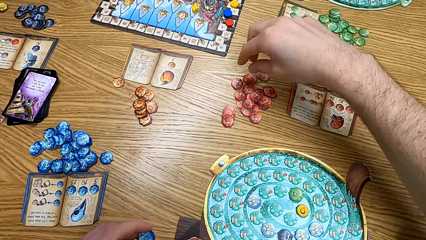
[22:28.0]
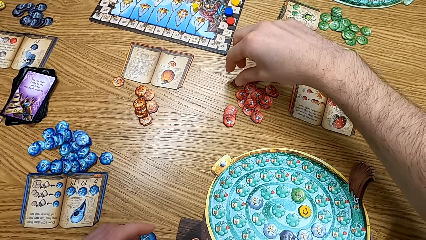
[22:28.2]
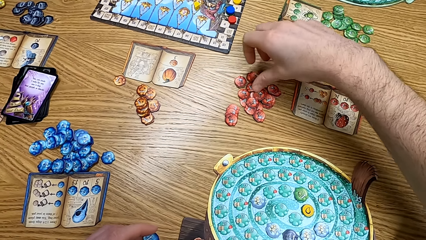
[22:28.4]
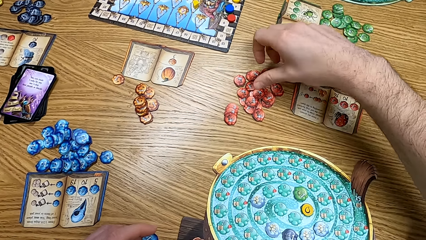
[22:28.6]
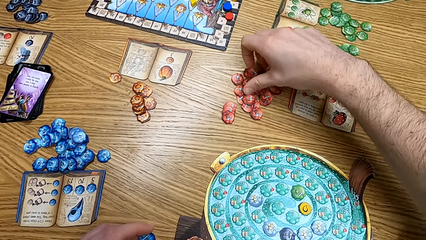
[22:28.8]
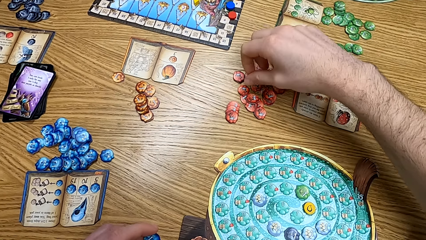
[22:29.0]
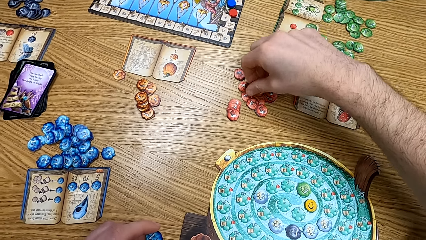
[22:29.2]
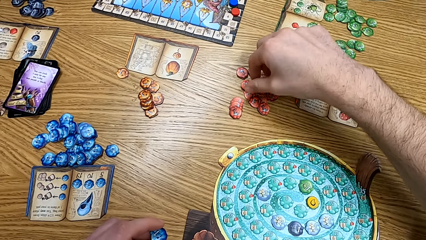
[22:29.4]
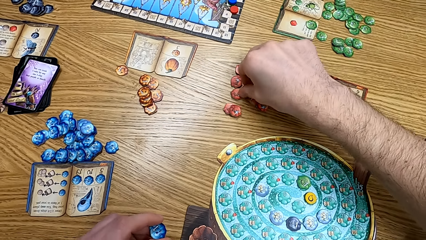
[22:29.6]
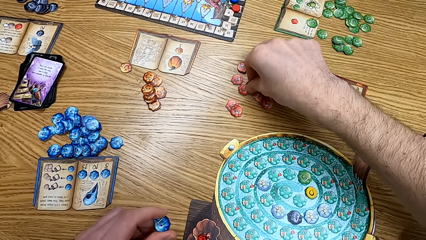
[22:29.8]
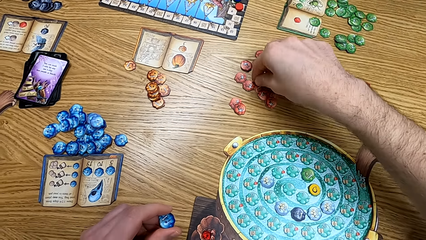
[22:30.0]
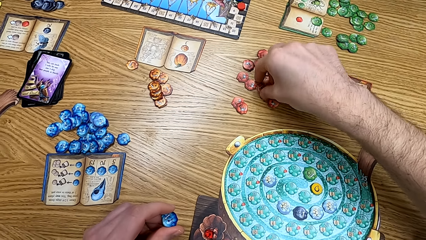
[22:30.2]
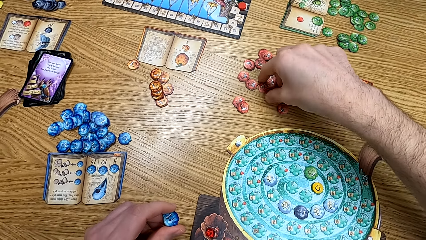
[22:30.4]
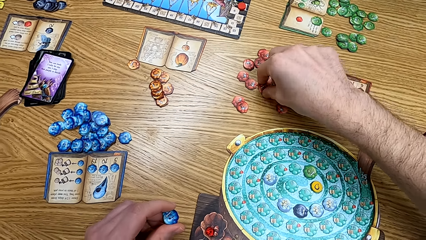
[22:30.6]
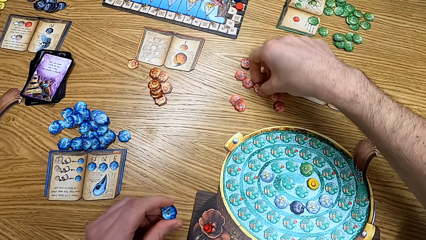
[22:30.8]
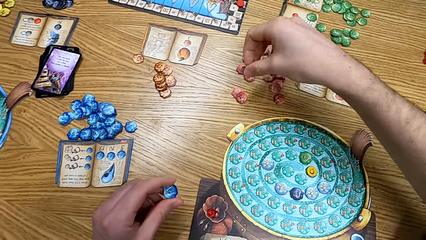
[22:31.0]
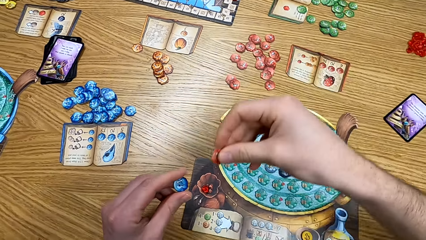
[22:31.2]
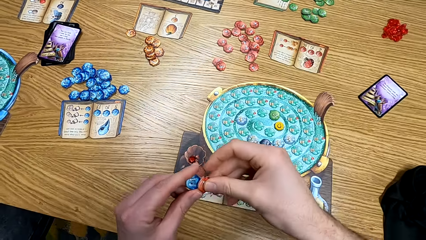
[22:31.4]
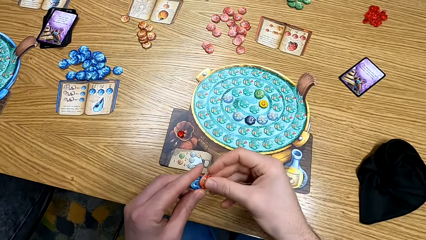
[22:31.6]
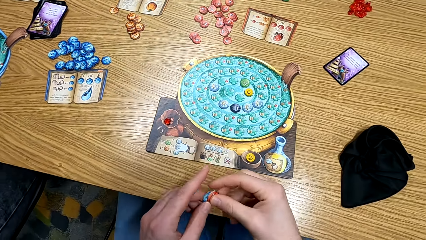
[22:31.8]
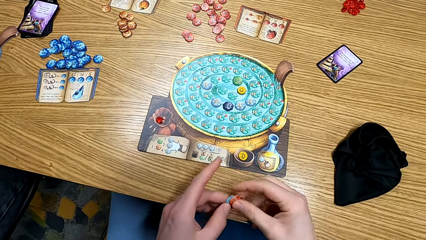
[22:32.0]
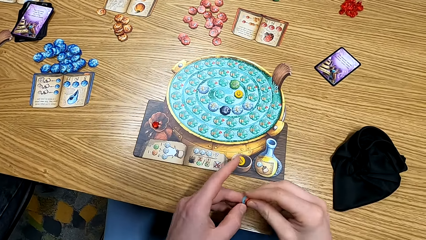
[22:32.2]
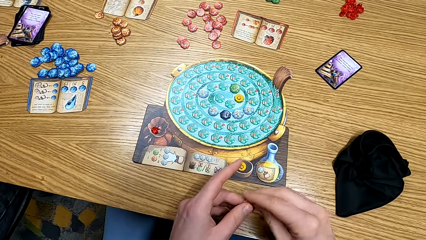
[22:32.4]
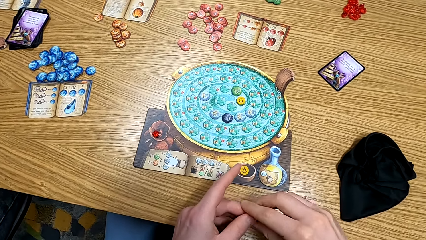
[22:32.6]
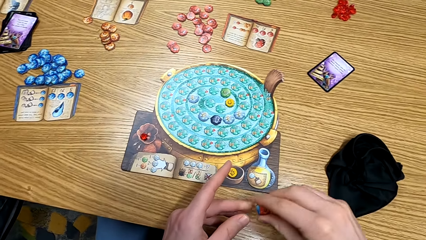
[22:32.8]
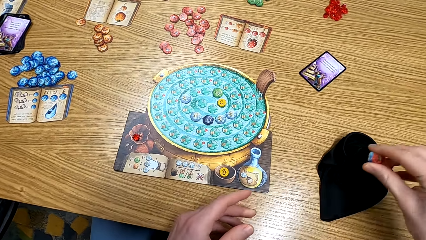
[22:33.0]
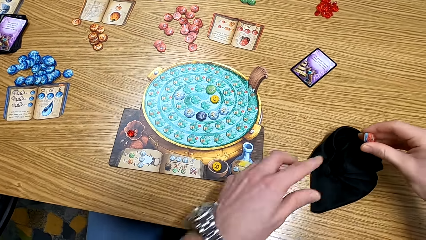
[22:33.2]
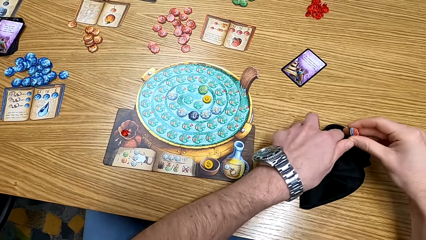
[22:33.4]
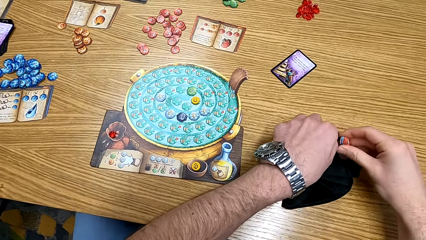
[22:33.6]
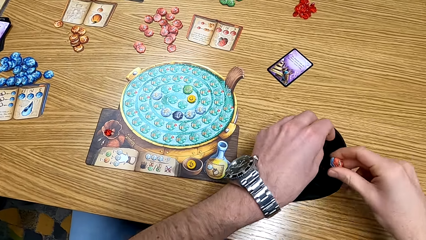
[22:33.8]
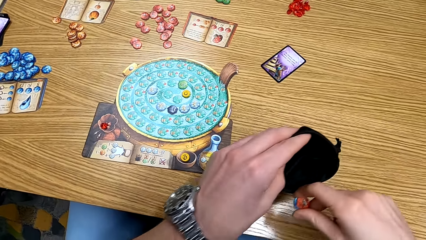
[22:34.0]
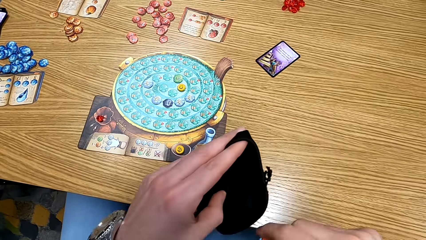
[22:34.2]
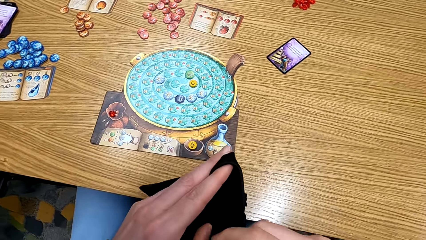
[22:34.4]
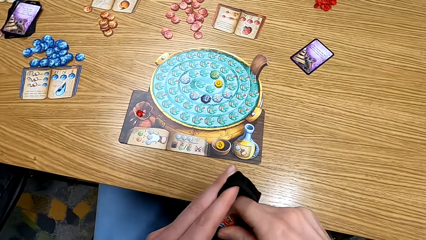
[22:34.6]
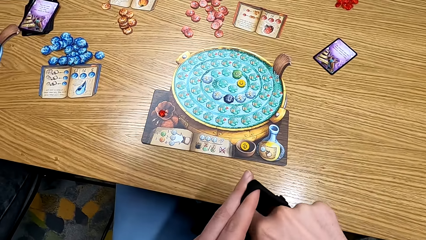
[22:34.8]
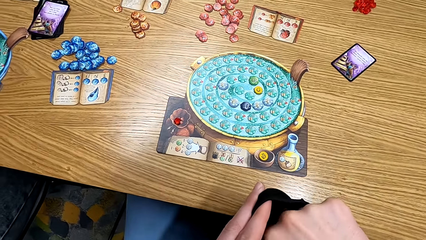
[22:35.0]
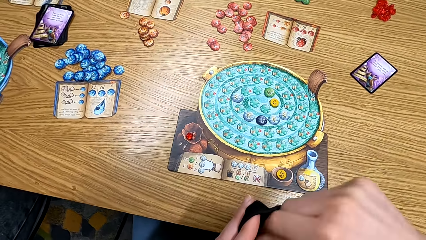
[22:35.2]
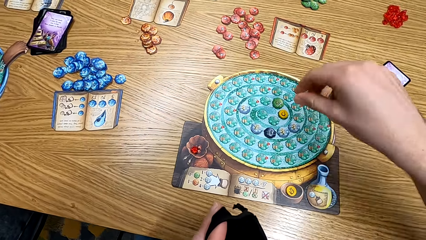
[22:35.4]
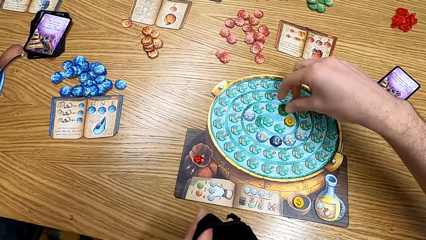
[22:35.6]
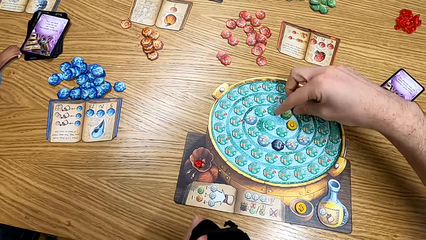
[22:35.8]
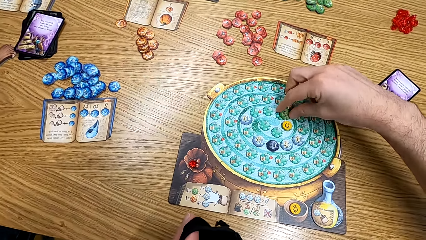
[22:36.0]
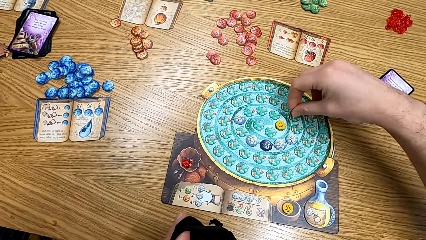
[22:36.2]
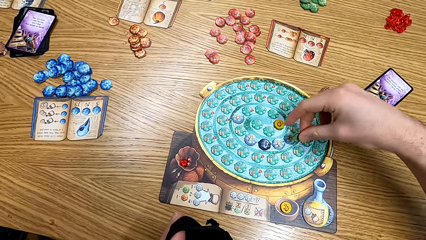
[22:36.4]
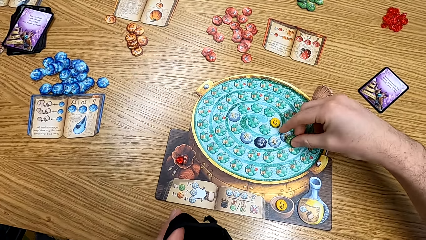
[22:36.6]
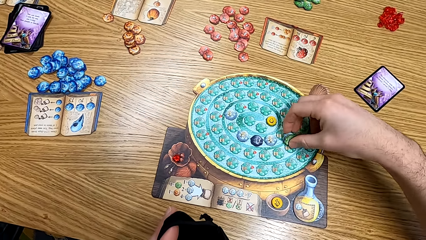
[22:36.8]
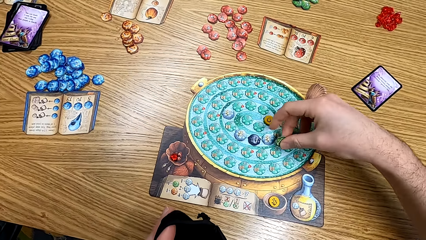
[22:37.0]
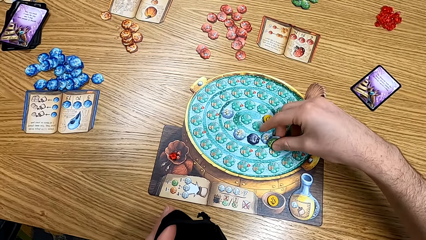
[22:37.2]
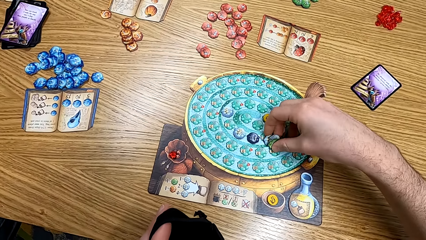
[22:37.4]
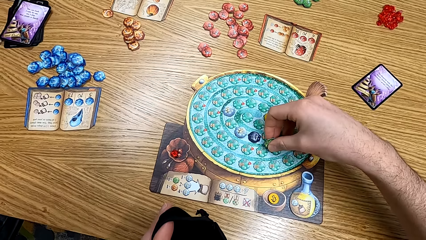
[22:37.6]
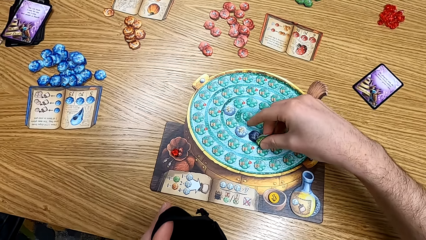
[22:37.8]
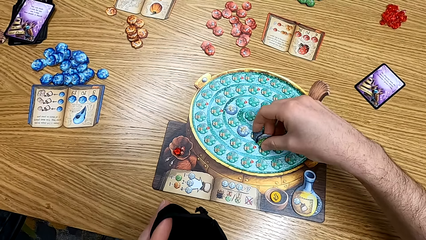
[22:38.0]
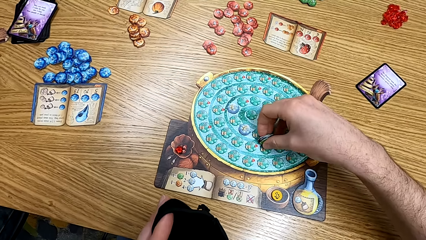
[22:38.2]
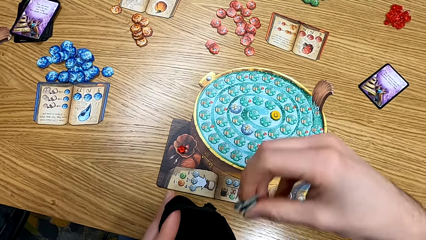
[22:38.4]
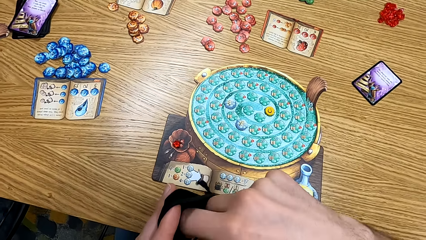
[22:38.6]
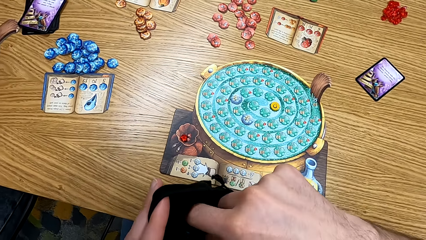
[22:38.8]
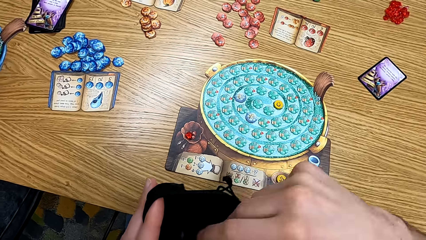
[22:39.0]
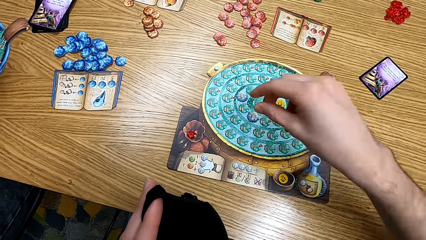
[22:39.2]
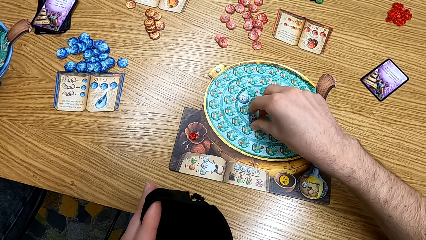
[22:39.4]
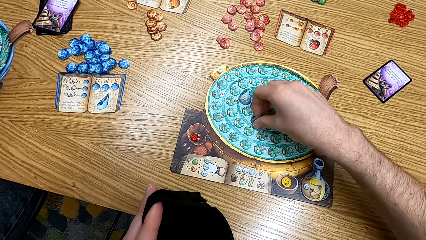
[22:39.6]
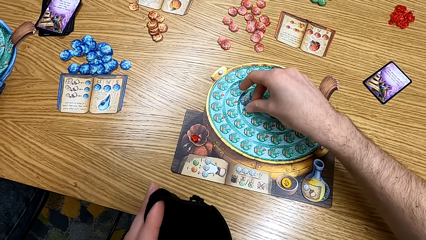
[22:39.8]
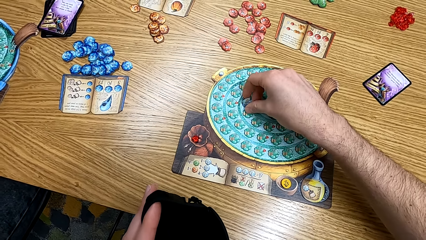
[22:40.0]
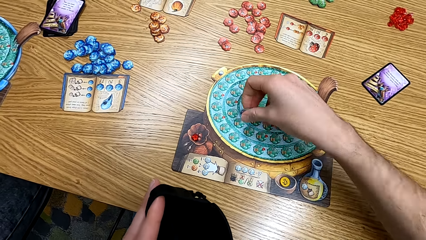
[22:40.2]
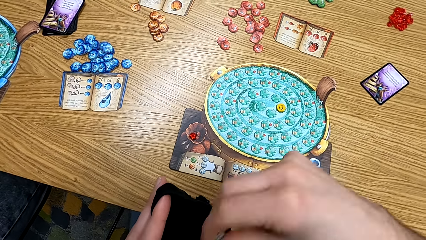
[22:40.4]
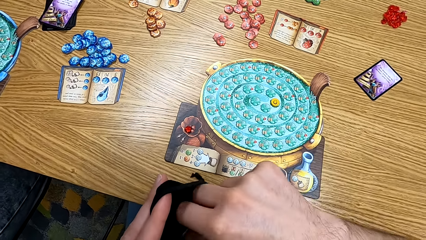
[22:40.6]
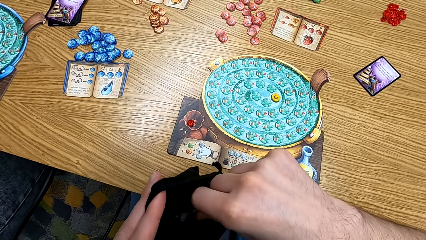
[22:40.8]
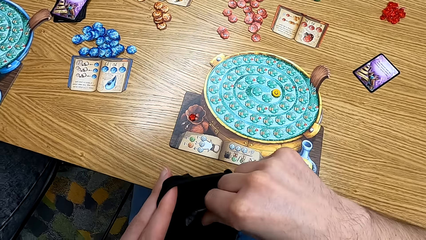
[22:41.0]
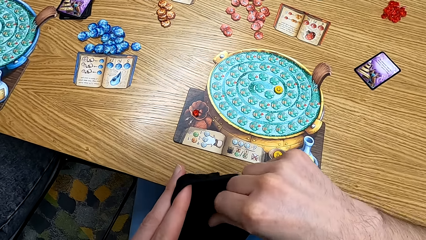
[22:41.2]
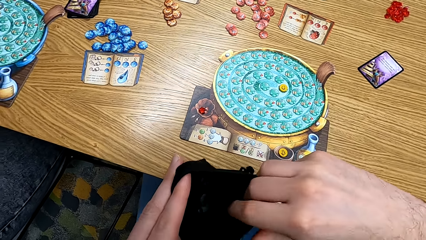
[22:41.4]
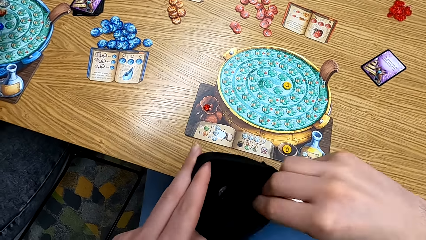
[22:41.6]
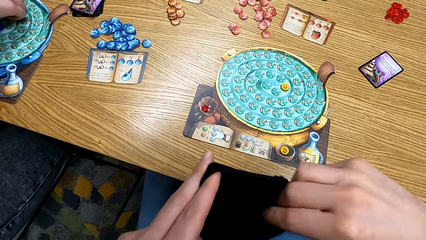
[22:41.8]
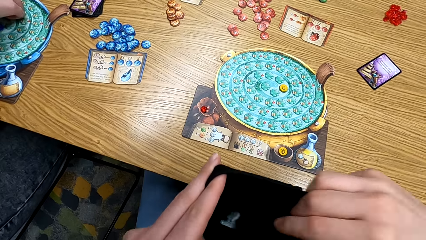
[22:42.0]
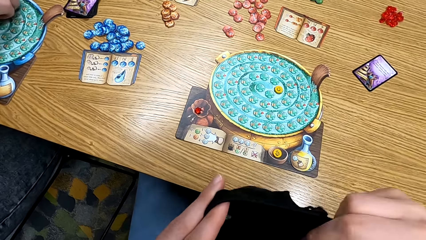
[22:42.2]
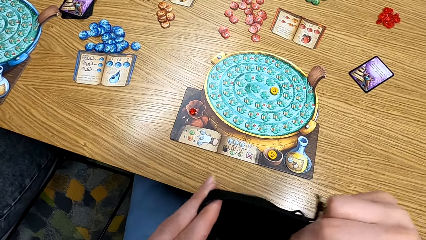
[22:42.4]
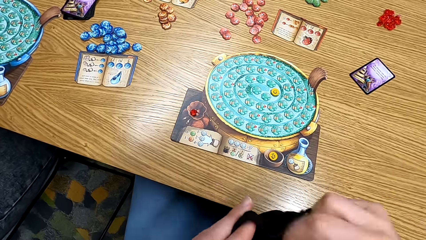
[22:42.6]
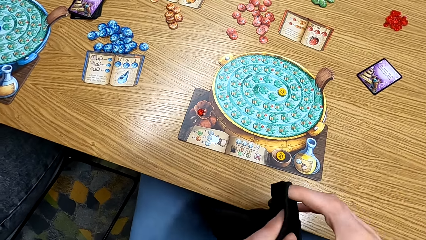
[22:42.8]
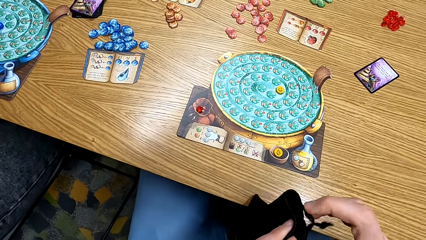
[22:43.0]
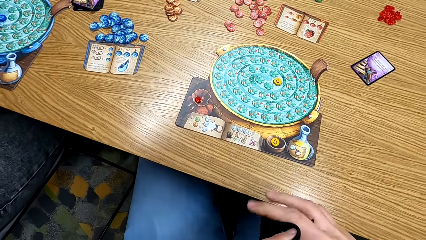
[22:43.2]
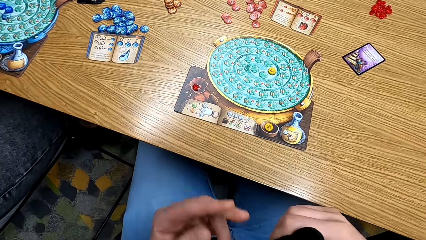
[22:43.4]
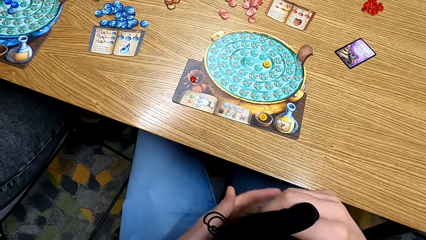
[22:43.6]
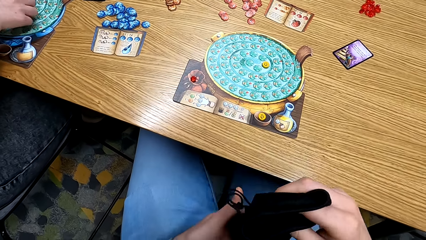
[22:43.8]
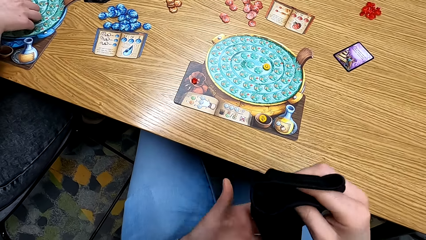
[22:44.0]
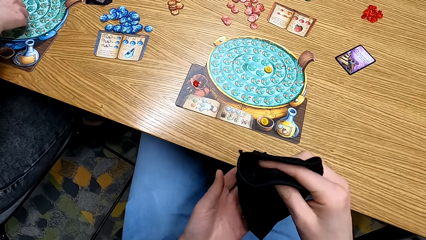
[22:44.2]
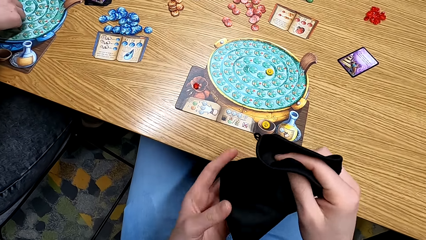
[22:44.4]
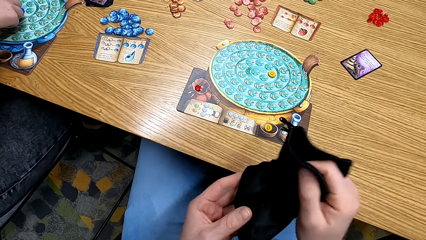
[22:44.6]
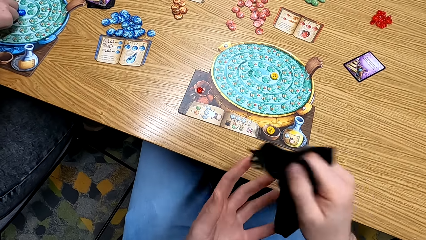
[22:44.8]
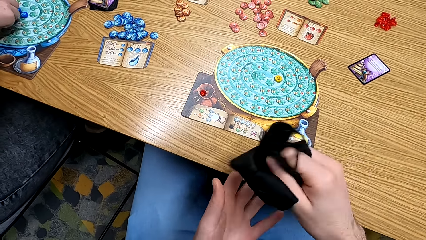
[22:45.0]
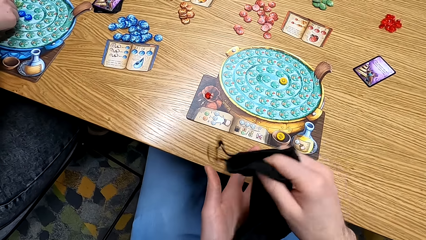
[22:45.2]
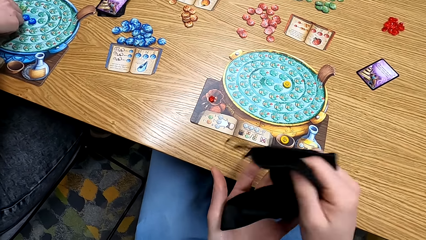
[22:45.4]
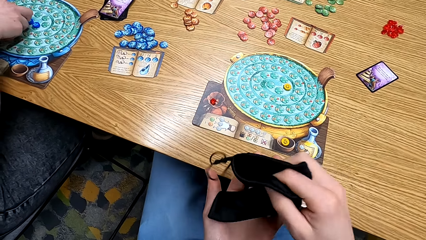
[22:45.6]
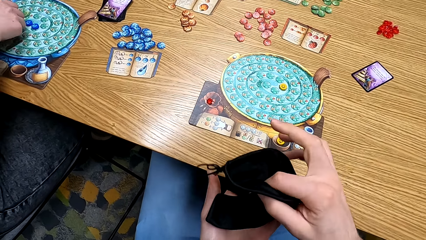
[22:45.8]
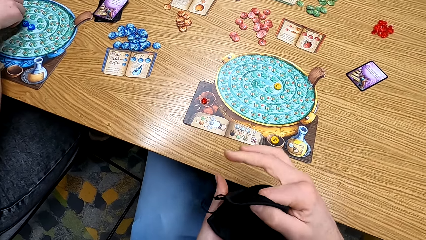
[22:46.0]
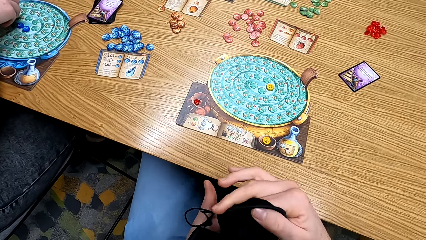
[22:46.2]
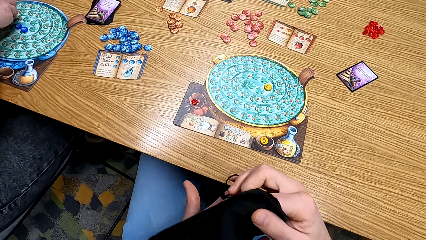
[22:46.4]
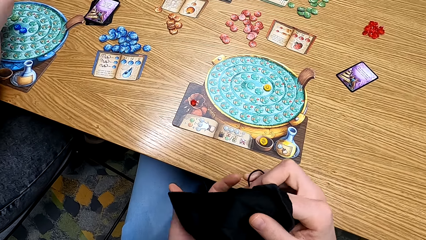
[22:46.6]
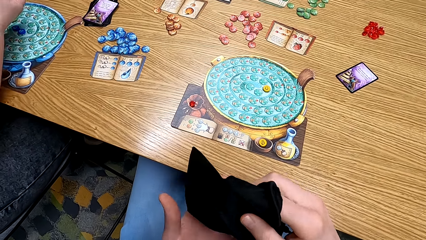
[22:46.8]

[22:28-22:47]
The camera wearer picks up the cards on the table. They spread the red chips on the table, take the red chip from the table, and hold the chips together. They look at the cards. They take the bag from the table. They put the chips or cards into the bag. They take the chips from the board. They put the chips into the bag. They take the chips from the board. They put the chips into the bag. They shake the bag. A man takes chips from the board. The camera wearer shakes the bag. The man takes chips from the board. A lady picks chips from the board. The camera wearer shakes the bag.
